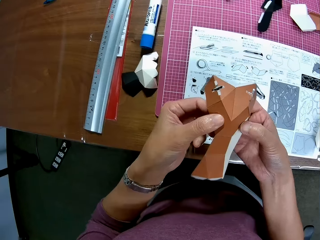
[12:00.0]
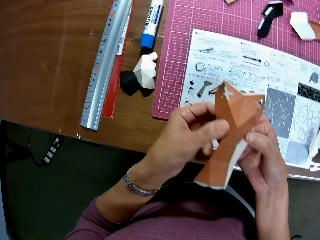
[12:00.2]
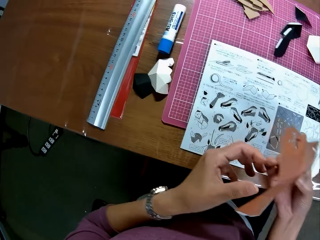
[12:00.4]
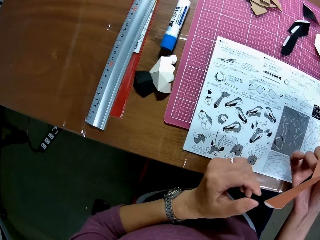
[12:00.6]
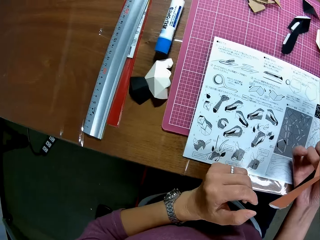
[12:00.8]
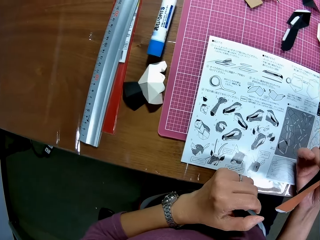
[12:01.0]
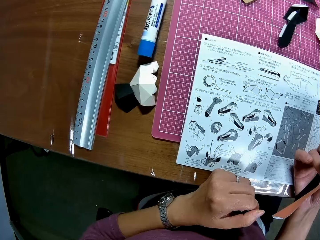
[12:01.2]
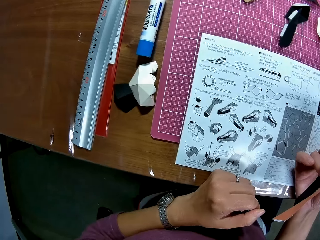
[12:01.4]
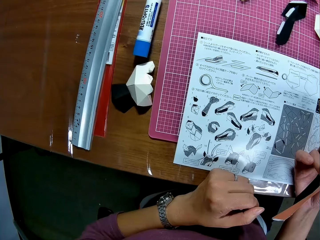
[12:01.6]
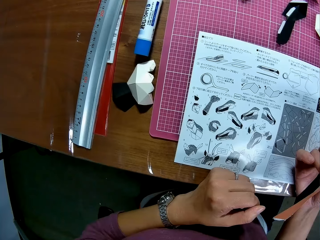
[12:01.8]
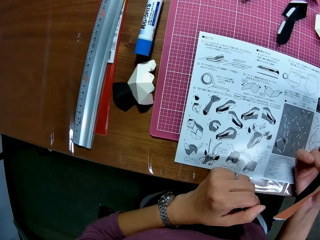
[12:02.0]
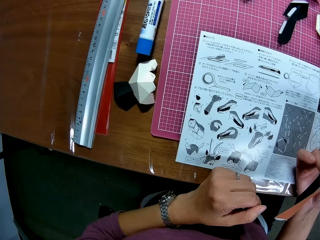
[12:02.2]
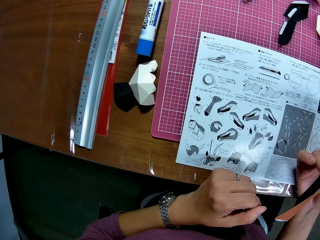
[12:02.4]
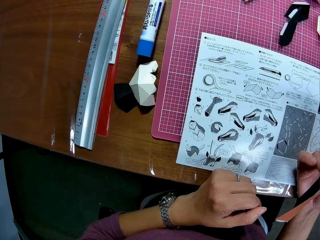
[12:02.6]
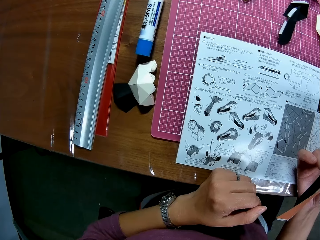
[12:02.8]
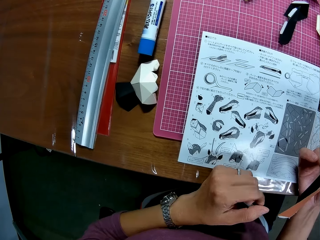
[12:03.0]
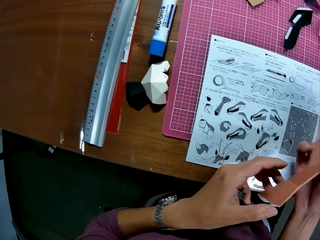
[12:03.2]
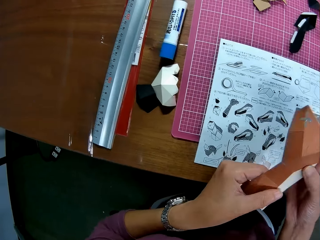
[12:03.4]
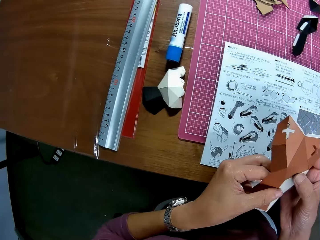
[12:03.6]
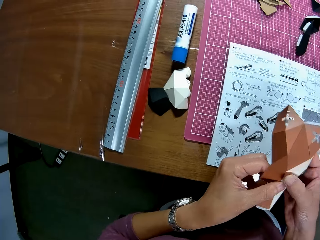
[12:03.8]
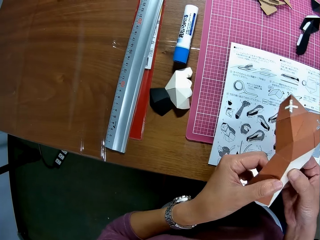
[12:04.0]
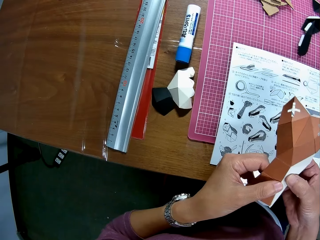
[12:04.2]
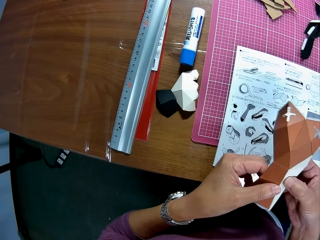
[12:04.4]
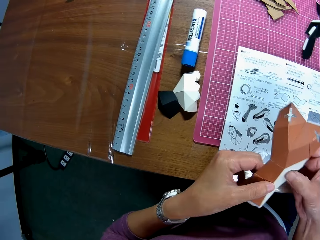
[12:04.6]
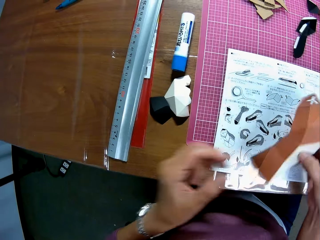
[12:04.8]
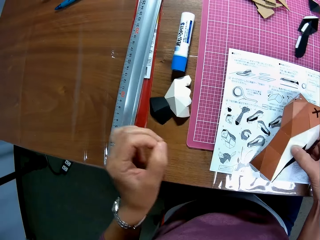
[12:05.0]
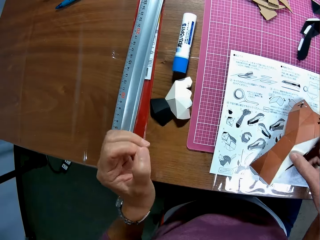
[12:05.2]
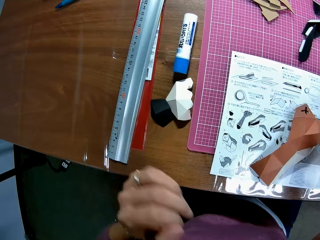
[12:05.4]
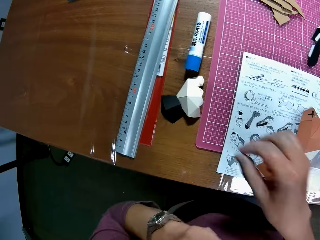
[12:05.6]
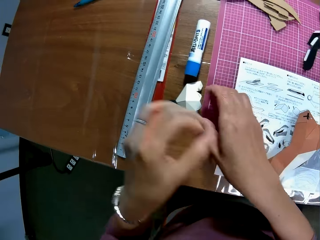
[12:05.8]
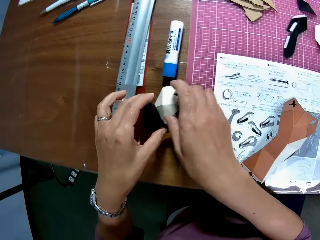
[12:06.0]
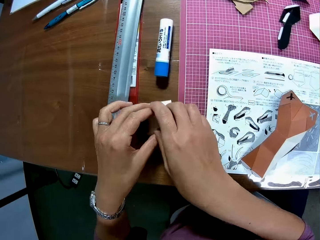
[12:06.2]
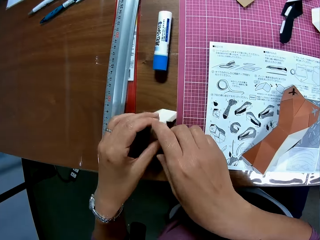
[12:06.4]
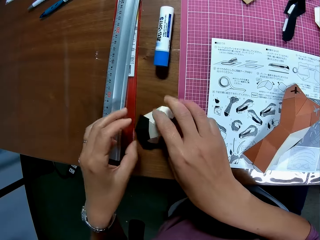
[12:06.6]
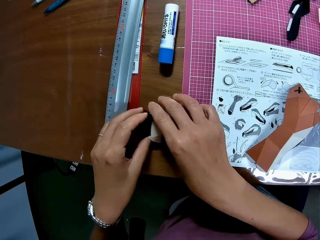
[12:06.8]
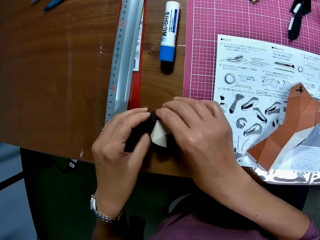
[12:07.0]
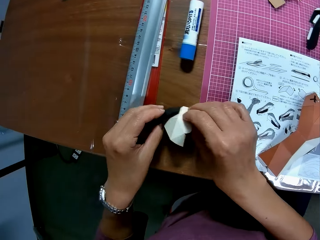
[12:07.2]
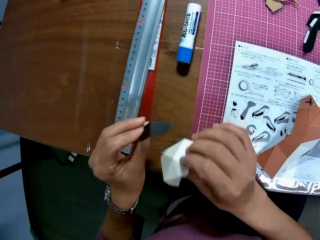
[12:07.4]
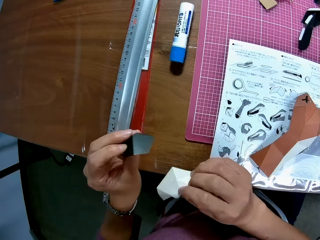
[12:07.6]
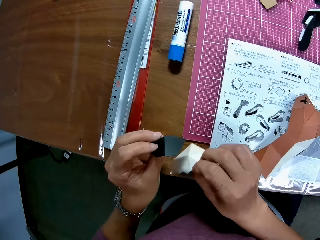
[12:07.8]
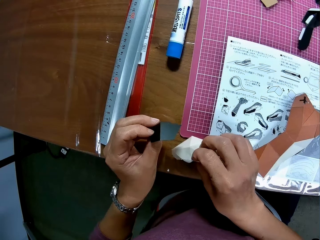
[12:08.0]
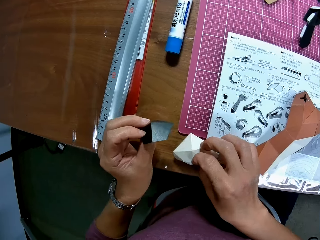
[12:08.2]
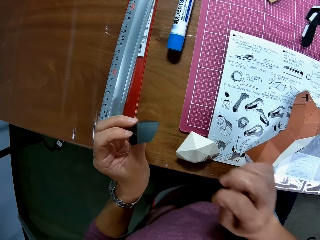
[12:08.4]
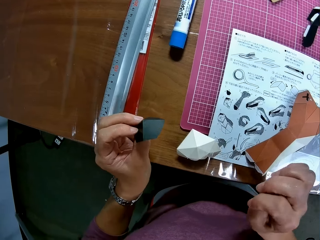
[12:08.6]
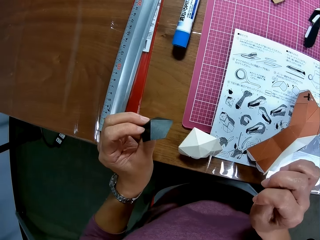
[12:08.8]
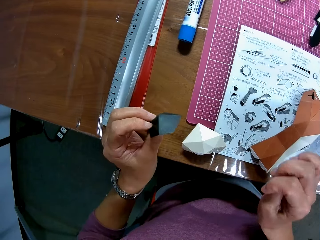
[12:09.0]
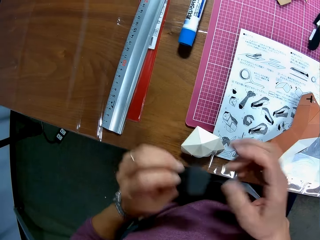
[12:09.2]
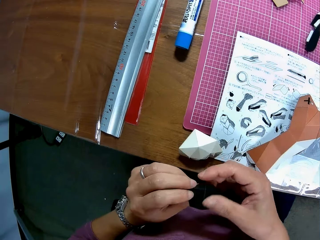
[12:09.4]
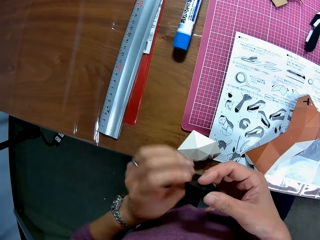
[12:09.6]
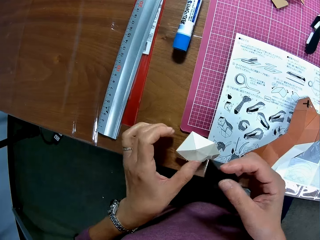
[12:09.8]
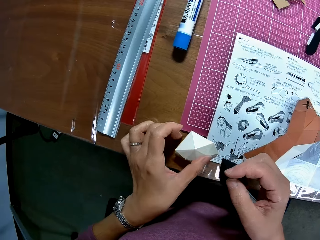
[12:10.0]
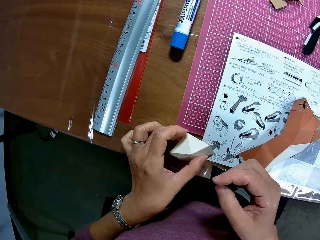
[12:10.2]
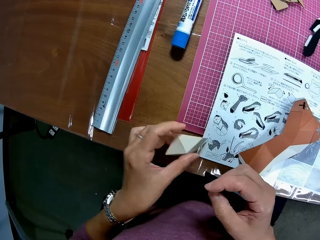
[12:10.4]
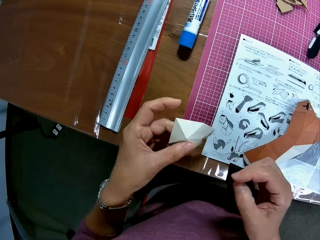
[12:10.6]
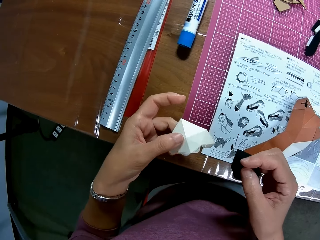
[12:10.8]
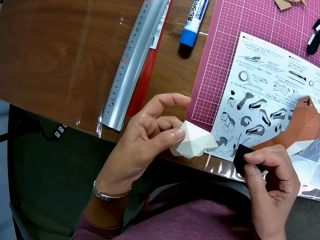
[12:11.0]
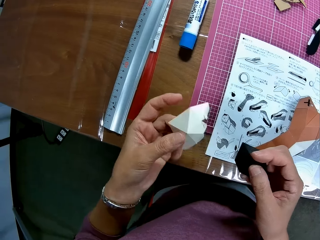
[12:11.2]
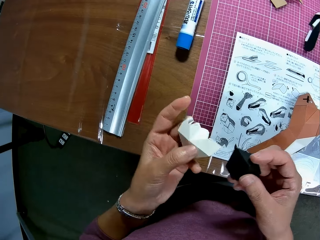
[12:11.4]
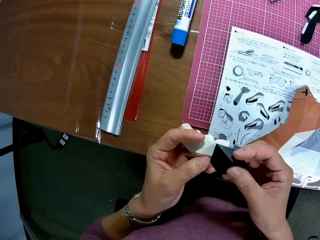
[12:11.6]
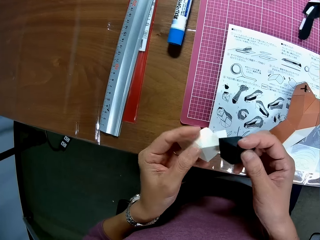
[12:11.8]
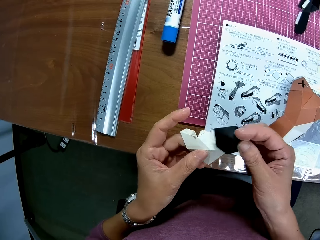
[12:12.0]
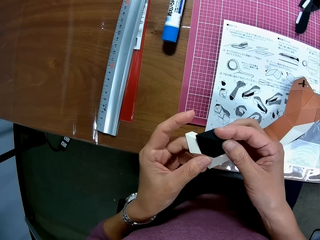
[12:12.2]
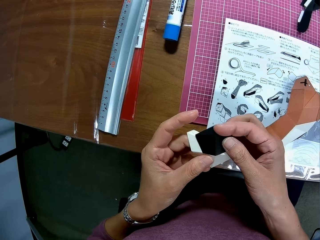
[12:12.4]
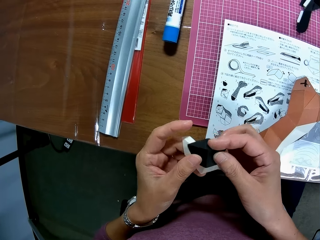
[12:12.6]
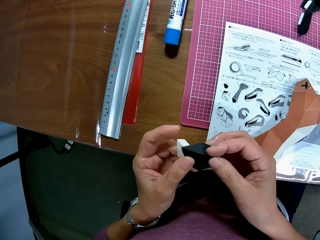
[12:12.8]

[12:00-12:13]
The camera wearer holds the paper with the right hand. They stare. They hold the crafts with both hands. They press the paper craft. They drop the paper craft on the table. They pick a craft on the table. They drop the craft on the table. They pick the craft on the table.

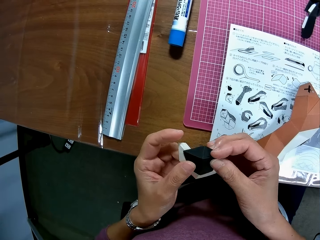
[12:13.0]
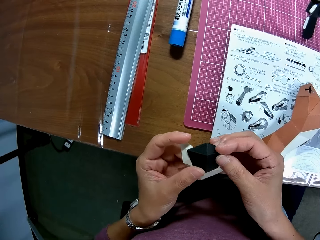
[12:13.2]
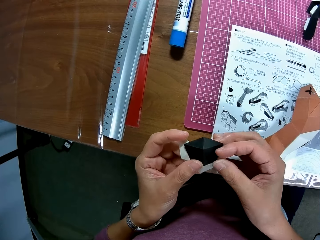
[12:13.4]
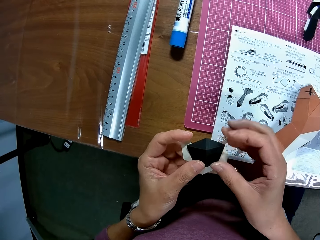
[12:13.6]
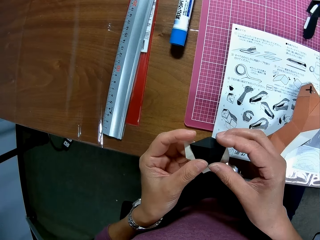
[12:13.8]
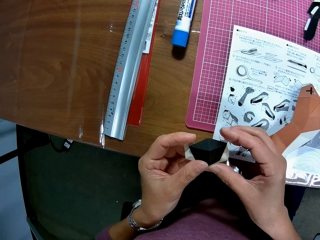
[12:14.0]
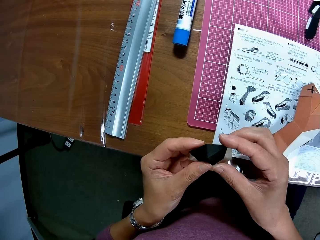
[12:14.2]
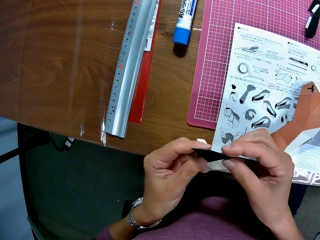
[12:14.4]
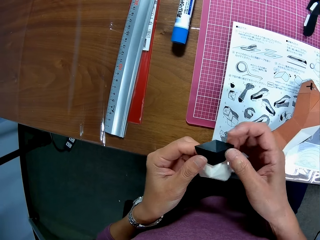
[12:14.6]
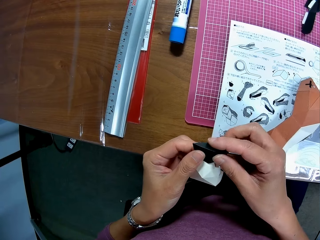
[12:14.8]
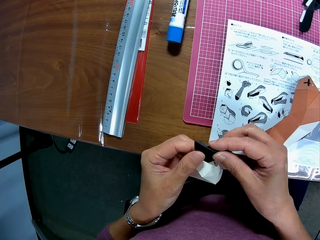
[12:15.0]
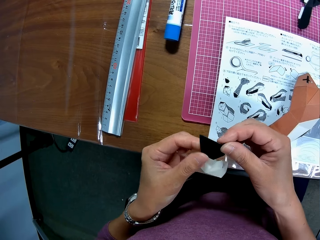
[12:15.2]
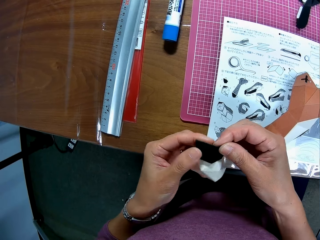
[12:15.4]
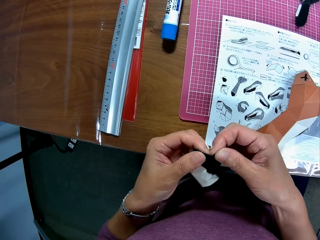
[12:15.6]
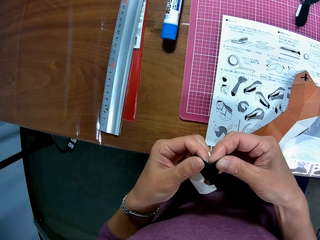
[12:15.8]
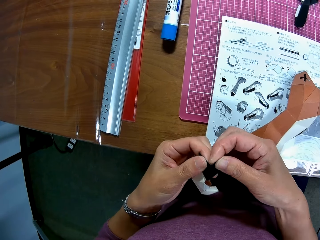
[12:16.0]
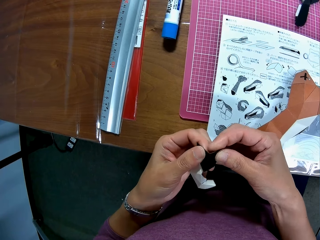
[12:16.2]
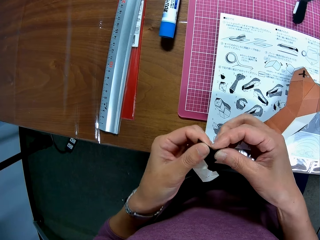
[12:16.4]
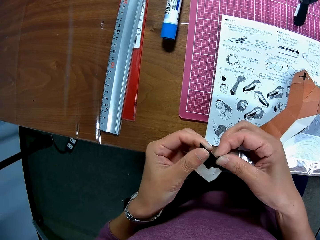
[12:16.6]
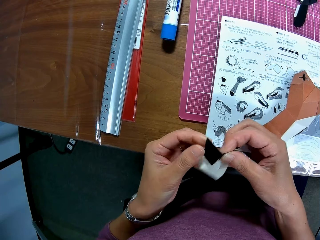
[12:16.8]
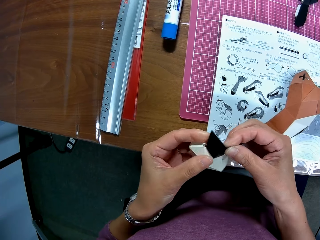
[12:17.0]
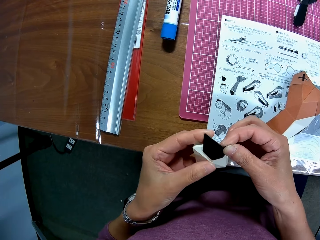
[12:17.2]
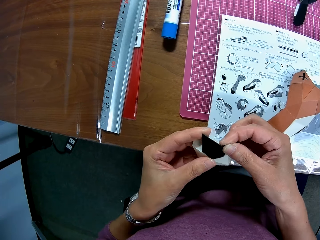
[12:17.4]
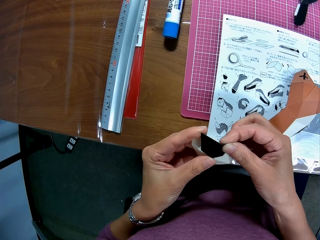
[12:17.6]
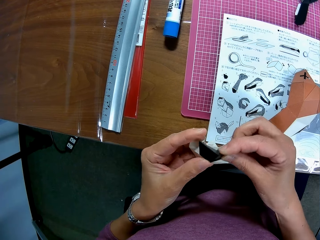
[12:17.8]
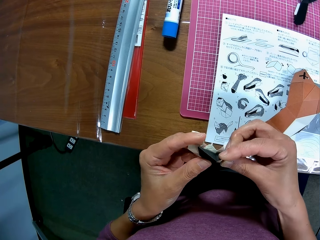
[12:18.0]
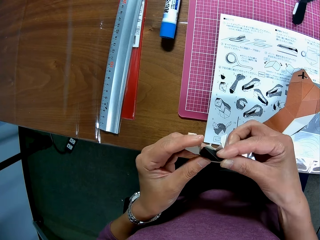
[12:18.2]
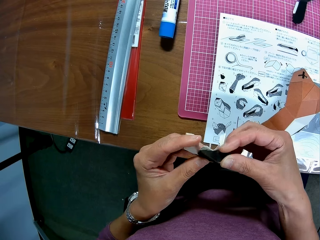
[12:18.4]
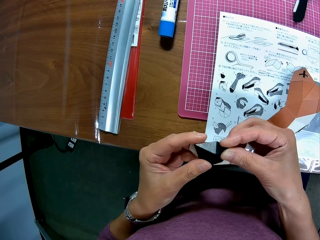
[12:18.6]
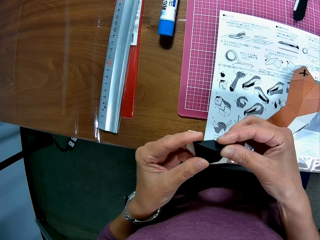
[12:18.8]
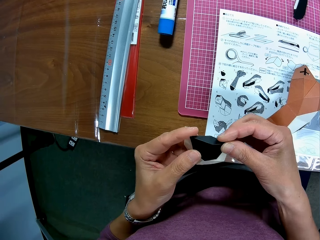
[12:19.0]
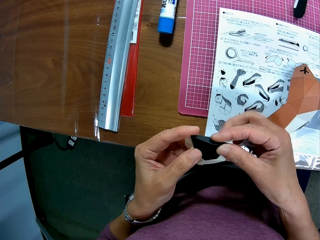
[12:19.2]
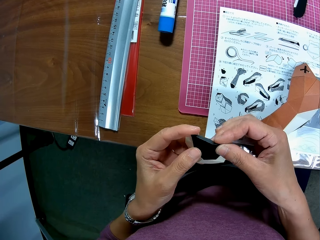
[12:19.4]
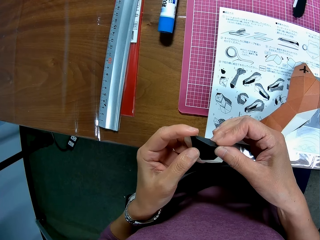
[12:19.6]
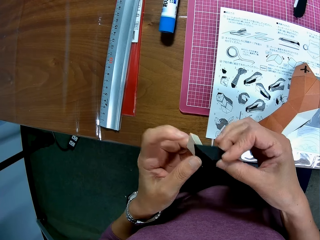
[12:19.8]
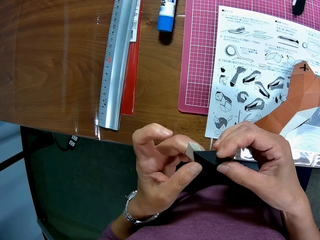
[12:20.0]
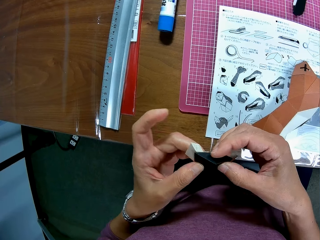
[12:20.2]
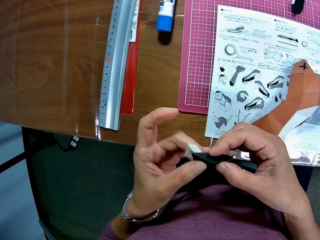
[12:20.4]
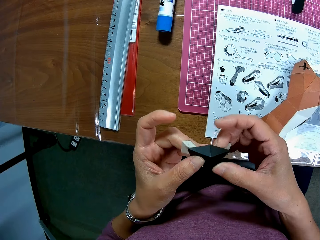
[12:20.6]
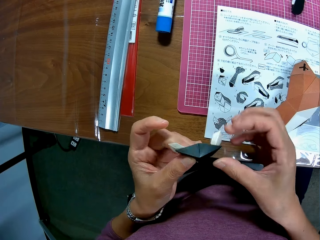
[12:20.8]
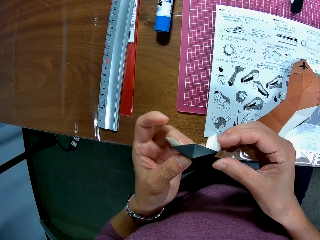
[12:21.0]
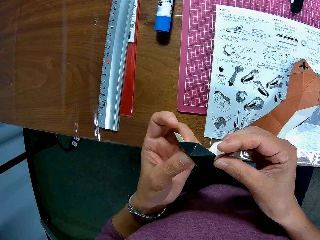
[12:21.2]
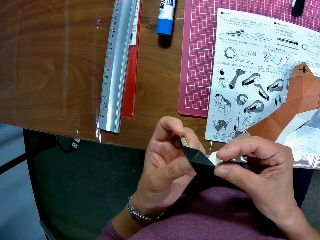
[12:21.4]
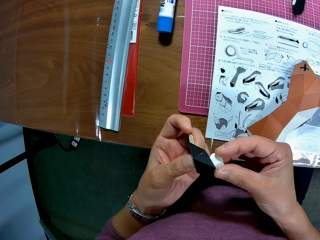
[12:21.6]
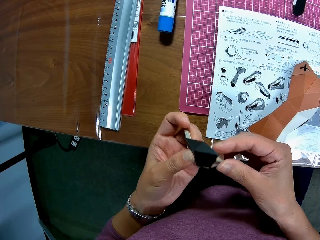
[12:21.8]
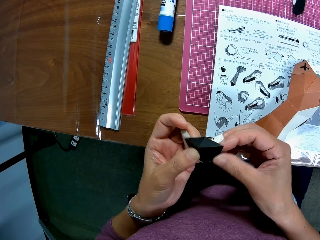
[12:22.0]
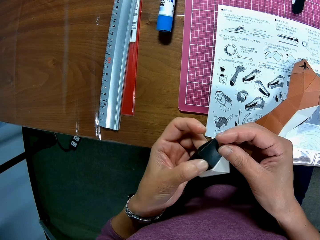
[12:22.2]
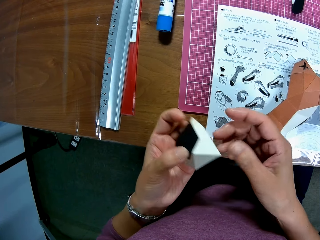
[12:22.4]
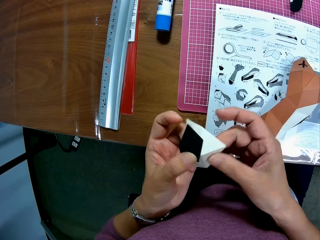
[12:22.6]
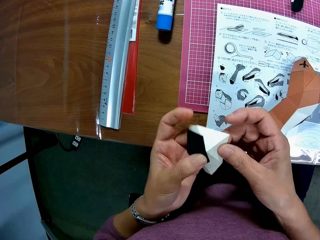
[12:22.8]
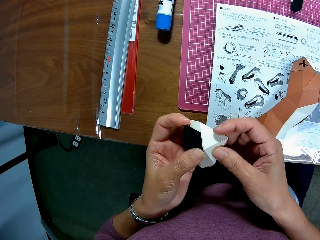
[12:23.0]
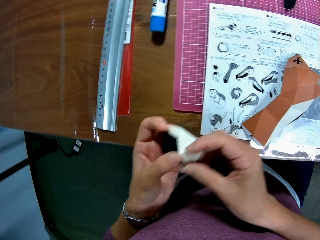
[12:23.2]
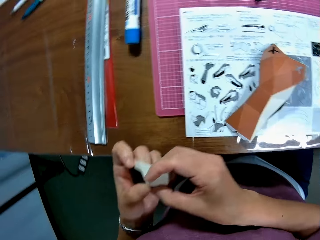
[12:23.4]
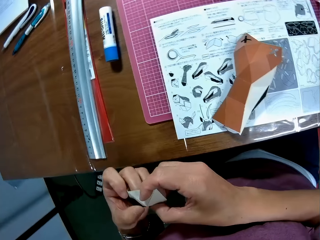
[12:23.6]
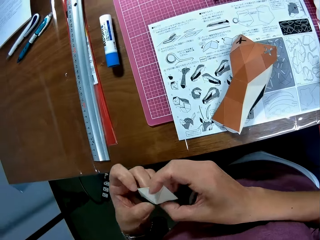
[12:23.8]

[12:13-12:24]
The camera wearer arranges the paper crafts in his hand. He holds the crafts. He folds the paper craft. He presses the paper crafts.
